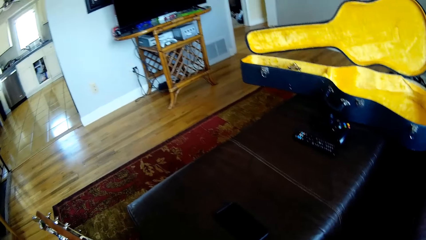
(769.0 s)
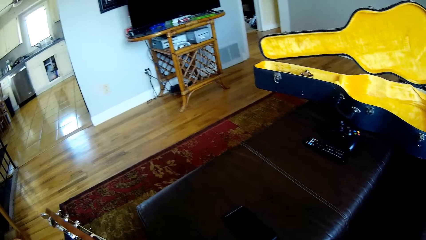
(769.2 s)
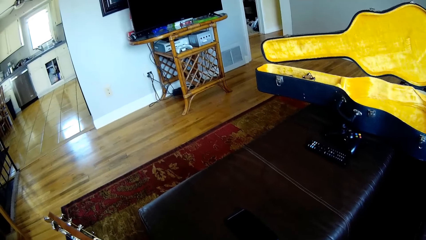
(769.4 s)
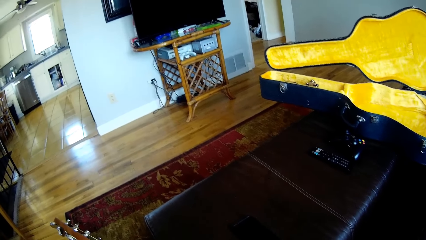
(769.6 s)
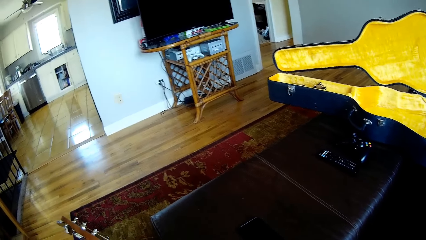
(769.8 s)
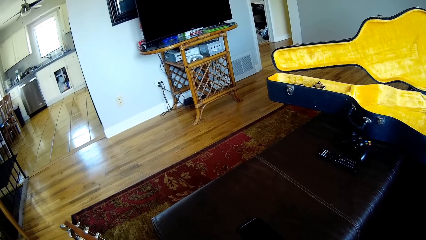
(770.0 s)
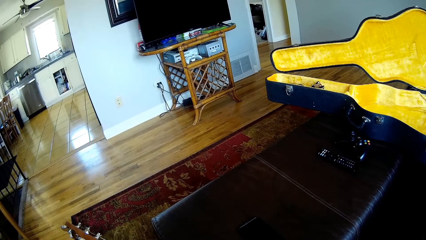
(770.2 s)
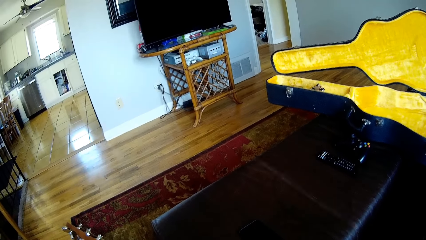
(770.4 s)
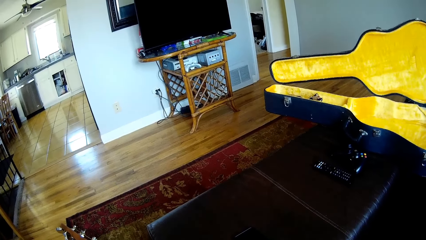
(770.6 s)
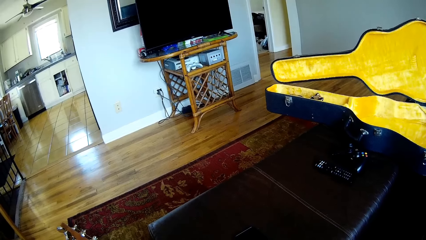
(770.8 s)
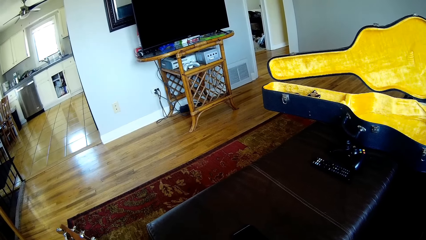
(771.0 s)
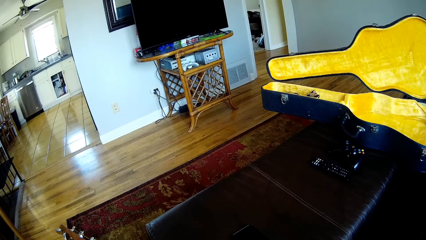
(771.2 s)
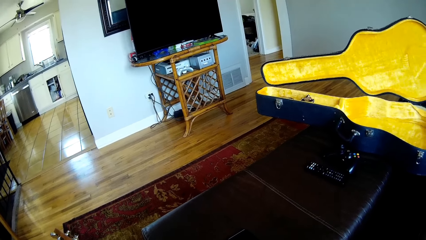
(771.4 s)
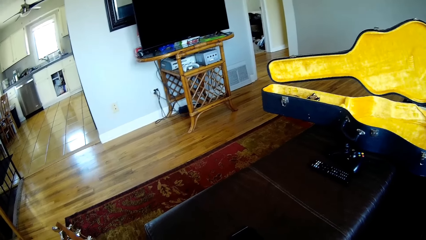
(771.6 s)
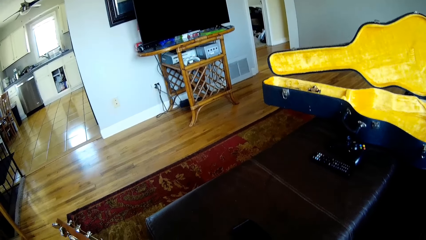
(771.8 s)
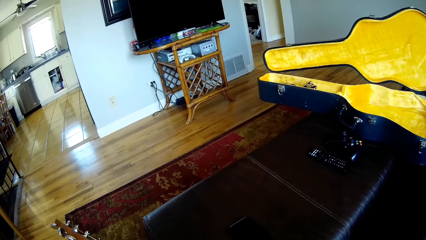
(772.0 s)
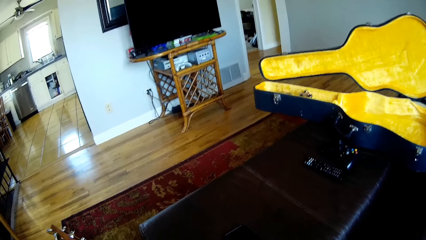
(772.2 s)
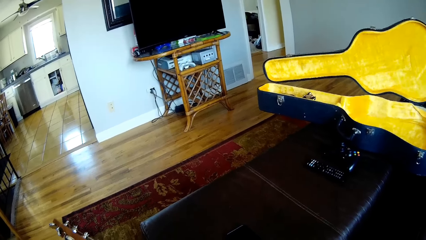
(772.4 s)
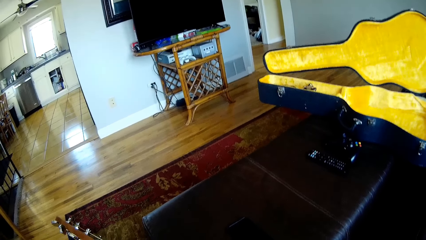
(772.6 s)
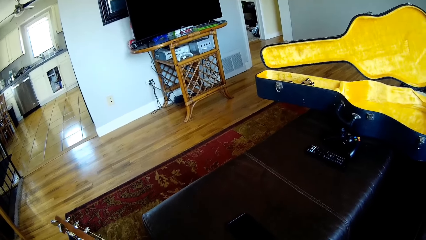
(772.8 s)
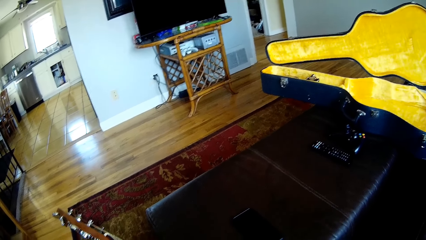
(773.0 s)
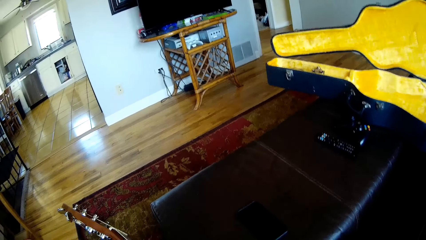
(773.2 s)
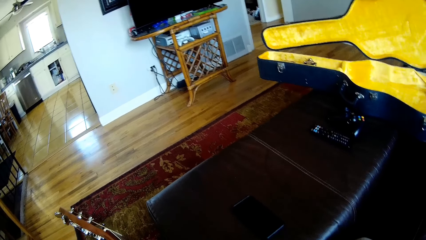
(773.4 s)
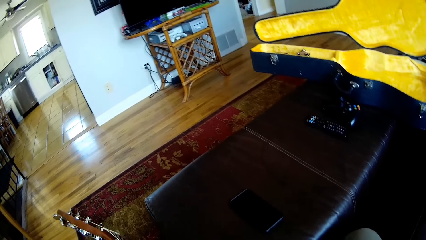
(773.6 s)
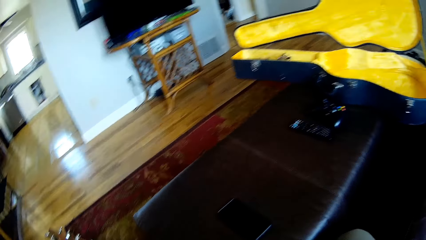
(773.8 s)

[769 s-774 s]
The camera wearer plays the guitar with both hands.

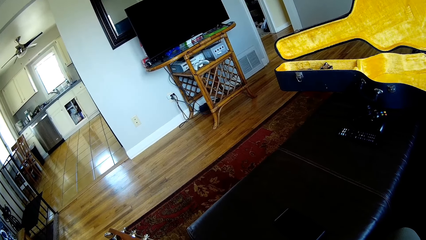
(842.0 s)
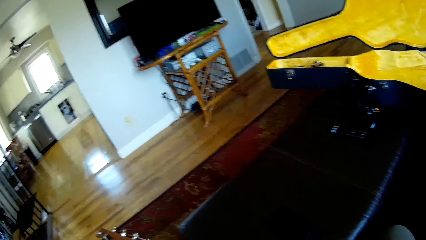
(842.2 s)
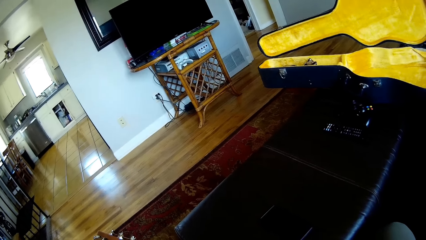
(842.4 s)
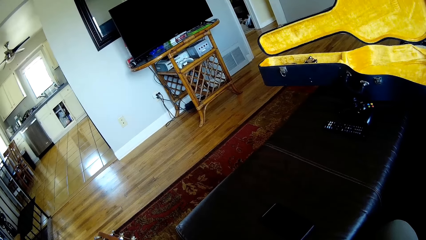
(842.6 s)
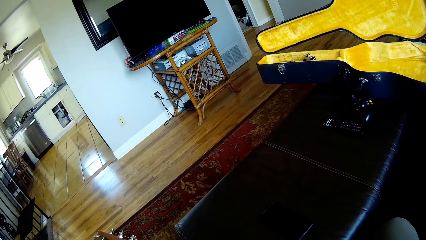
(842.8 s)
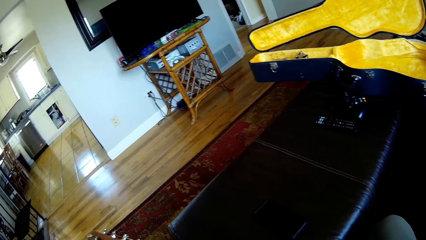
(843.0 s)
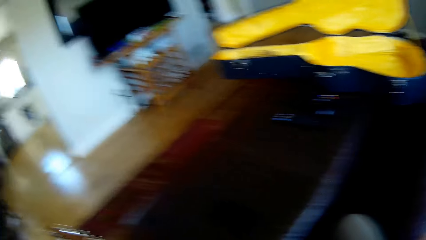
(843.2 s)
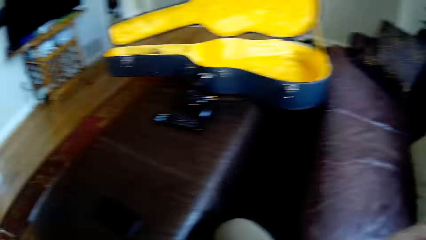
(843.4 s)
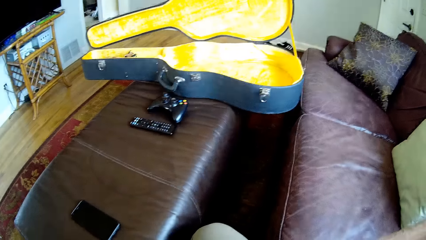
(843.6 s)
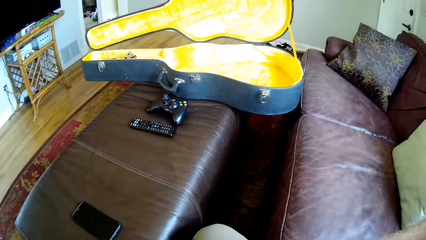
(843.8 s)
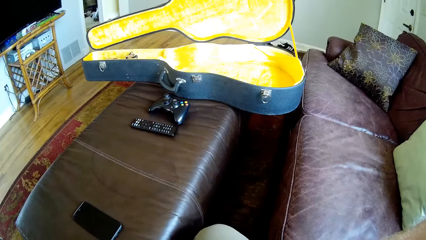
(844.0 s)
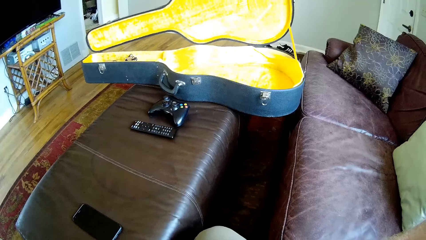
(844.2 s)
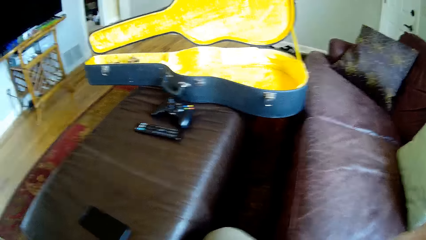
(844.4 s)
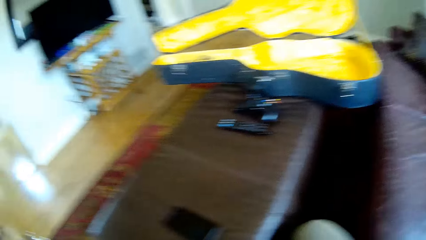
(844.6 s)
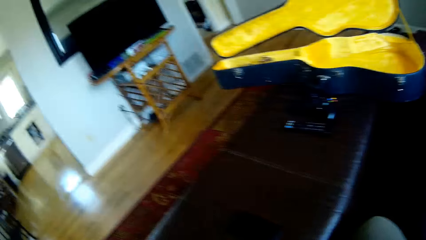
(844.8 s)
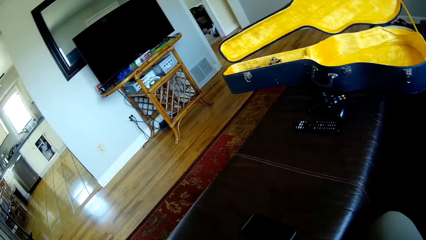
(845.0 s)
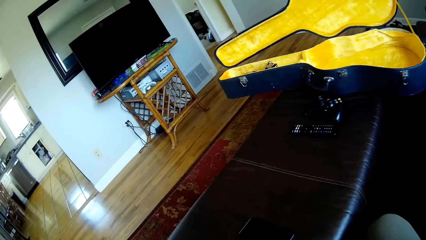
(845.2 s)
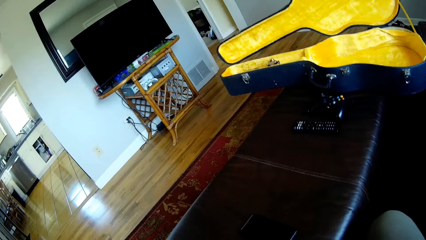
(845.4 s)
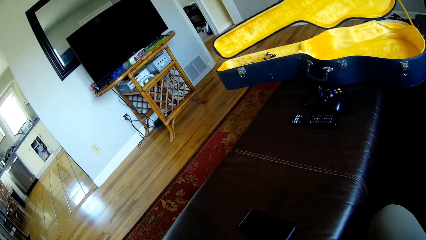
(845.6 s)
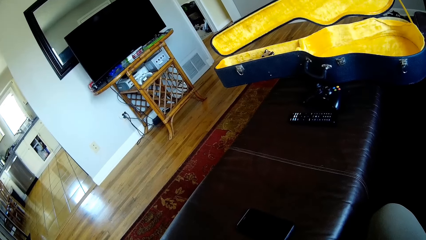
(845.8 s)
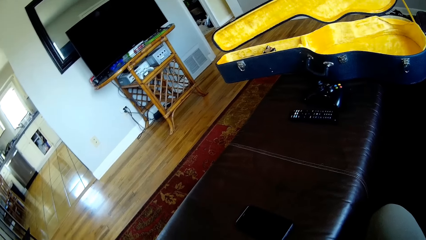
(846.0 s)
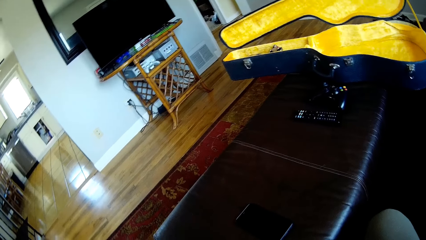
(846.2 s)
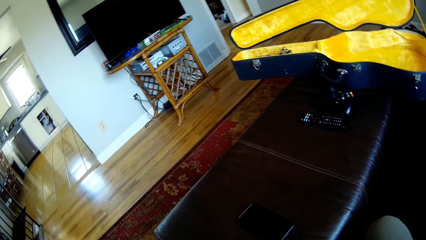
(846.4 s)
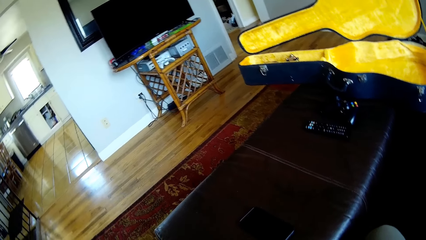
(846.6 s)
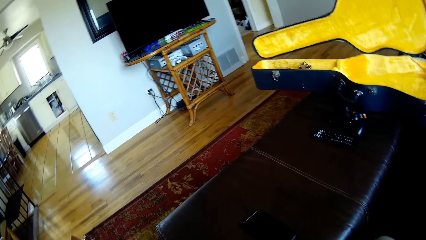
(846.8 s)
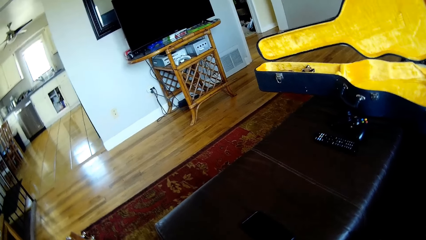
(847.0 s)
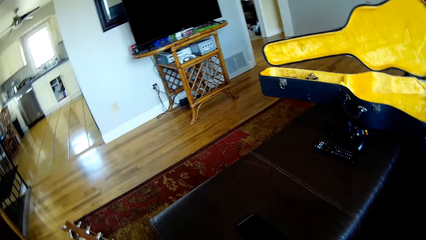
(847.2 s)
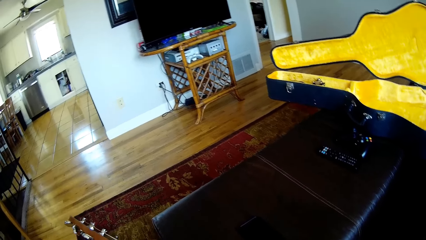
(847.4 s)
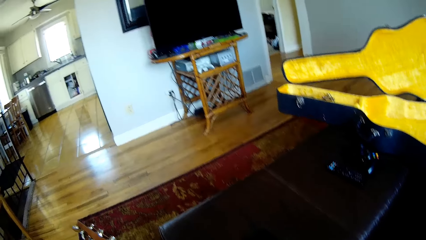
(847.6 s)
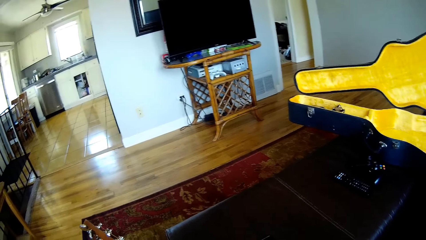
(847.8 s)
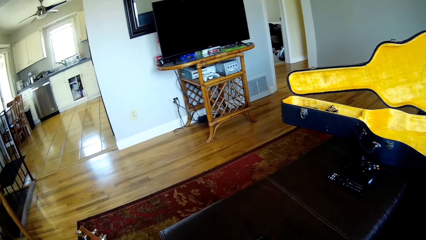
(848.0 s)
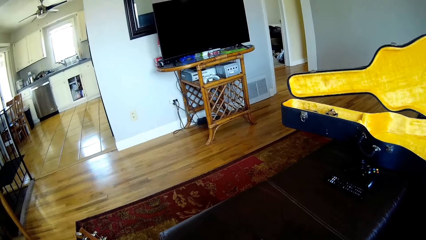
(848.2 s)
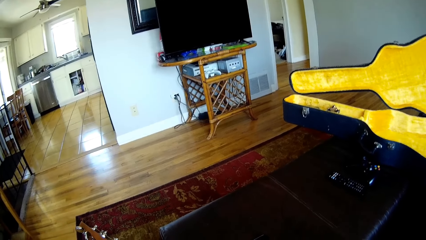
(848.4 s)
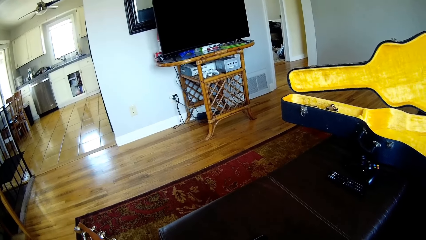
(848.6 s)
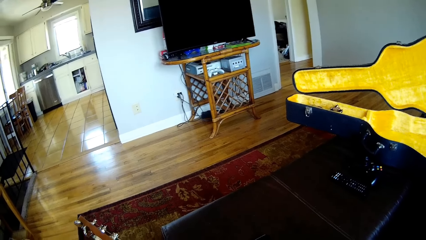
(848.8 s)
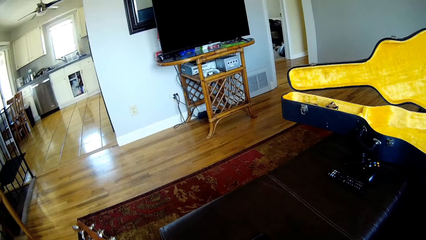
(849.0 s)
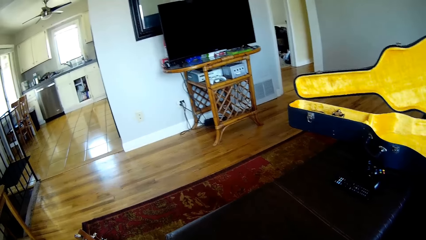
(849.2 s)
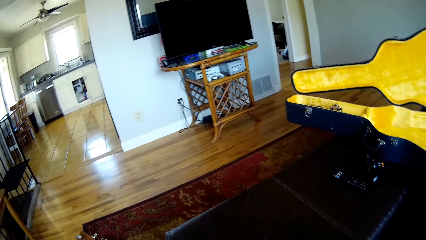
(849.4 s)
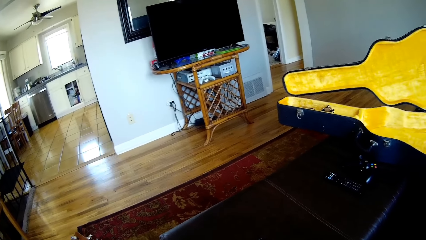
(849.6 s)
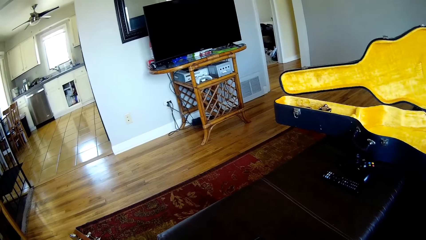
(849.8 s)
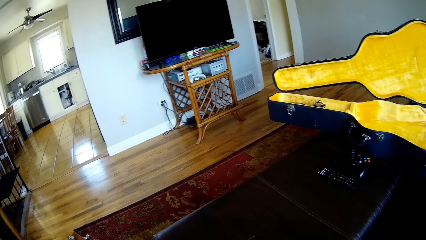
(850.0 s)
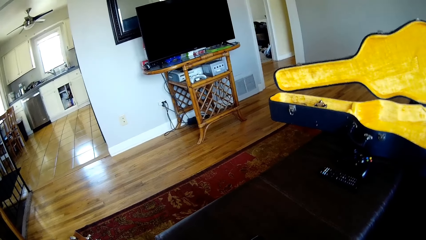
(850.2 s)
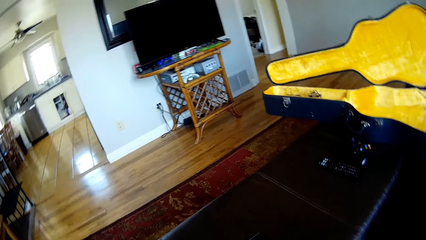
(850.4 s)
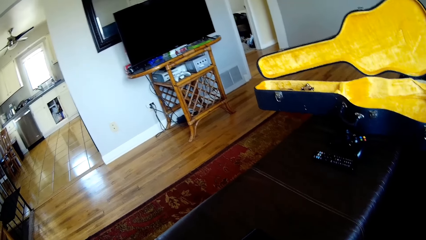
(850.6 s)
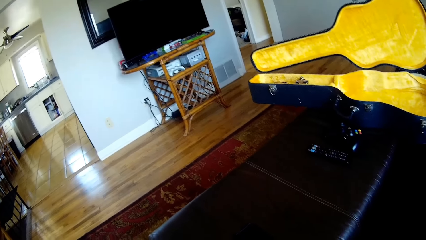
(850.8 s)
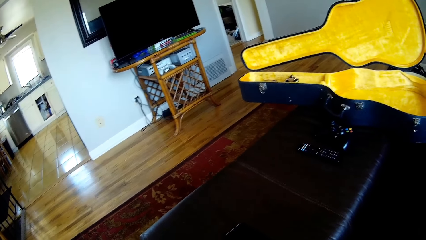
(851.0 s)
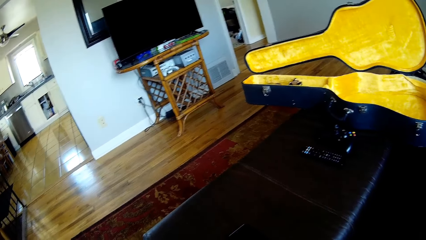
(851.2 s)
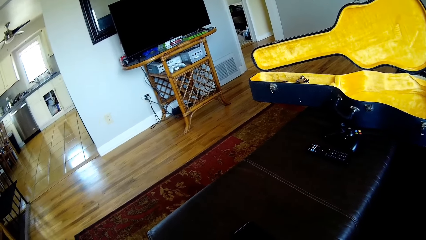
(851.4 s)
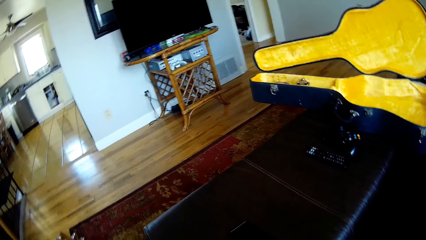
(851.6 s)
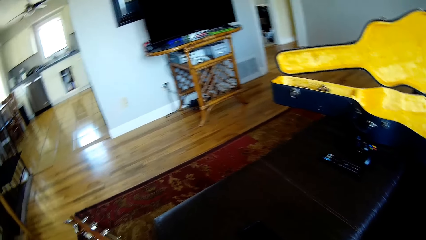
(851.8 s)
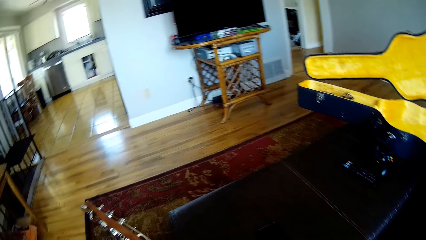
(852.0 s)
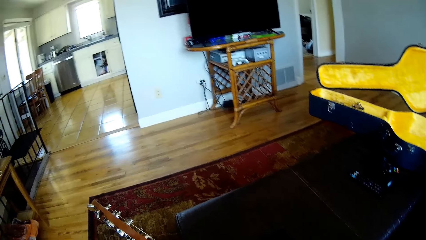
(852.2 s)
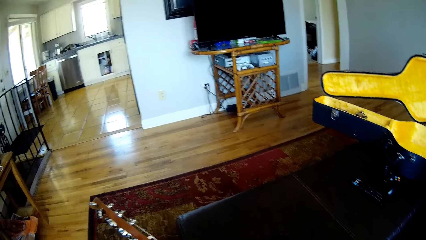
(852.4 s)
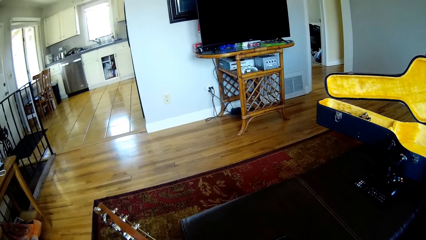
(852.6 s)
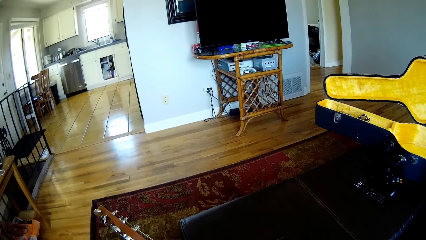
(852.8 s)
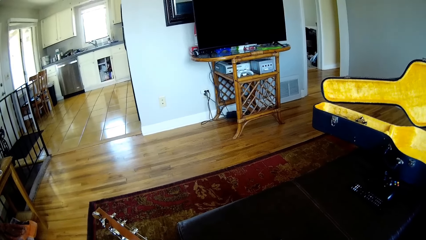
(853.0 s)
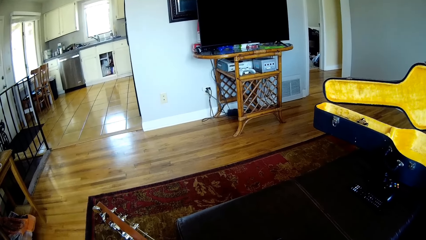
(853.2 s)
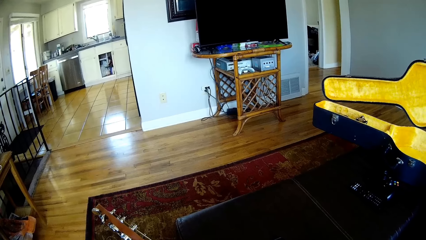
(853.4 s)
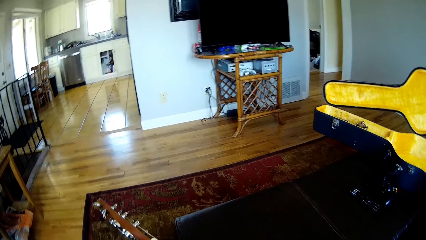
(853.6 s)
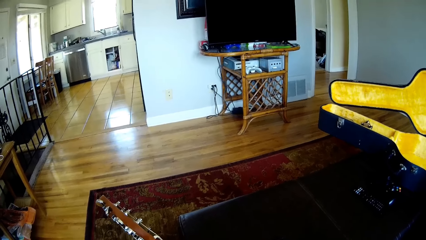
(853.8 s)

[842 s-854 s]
The camera wearer looks around the house. They play the guitar.
